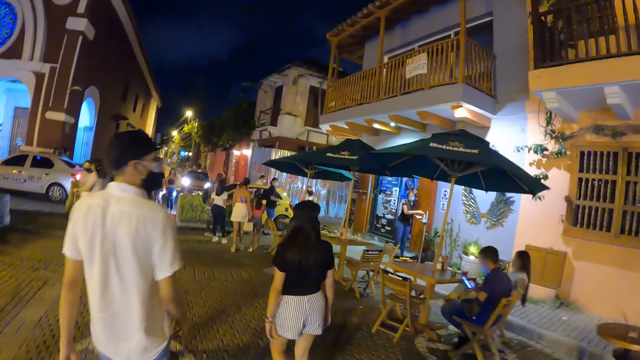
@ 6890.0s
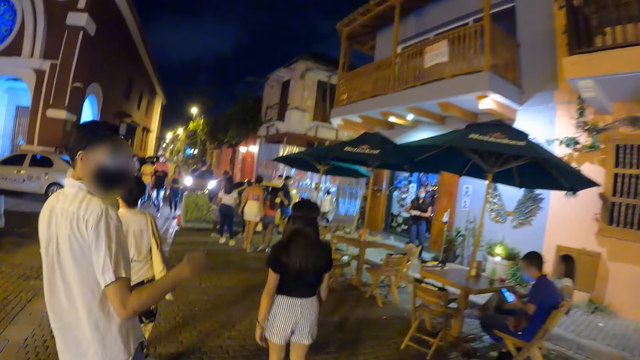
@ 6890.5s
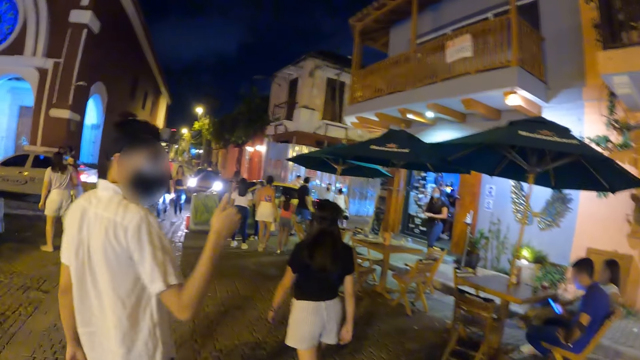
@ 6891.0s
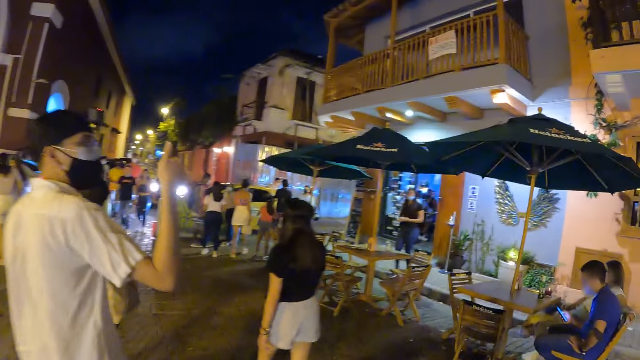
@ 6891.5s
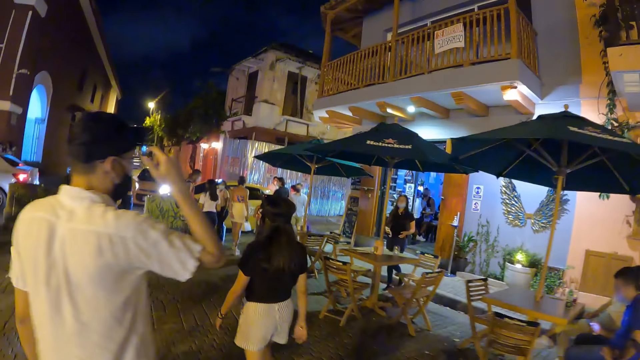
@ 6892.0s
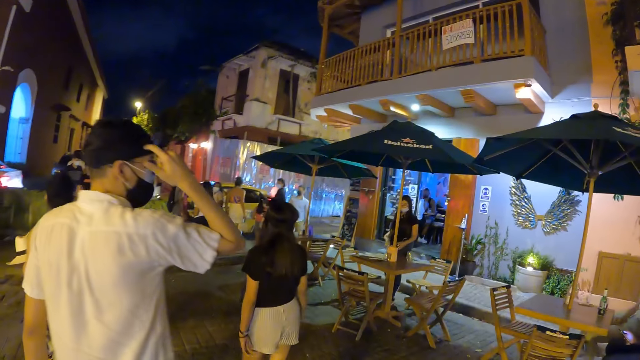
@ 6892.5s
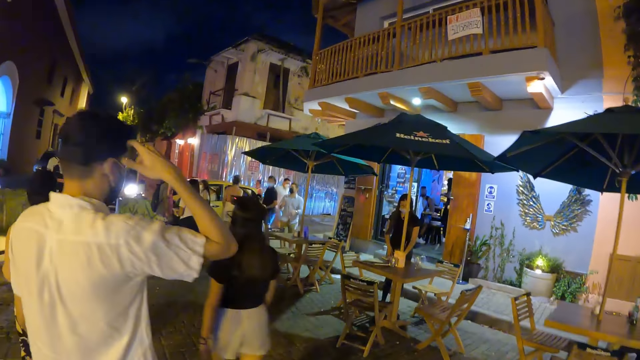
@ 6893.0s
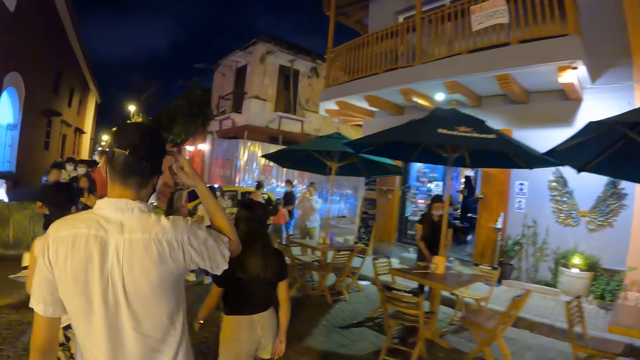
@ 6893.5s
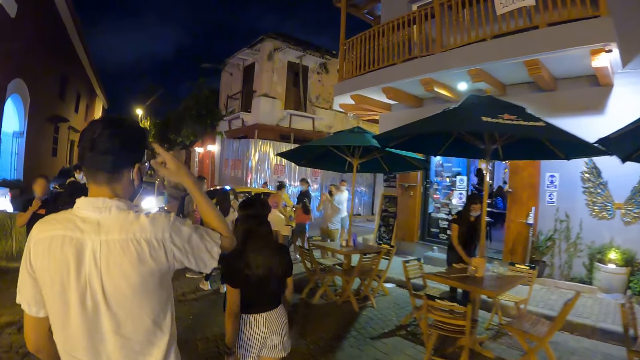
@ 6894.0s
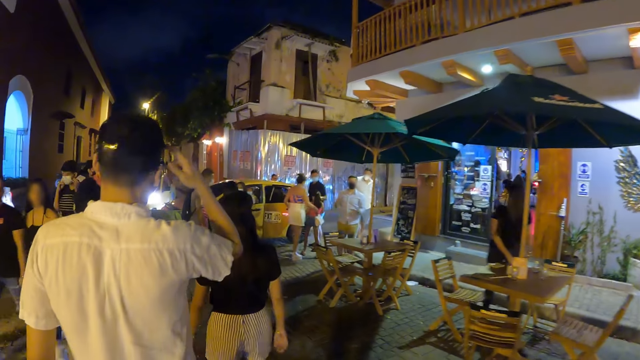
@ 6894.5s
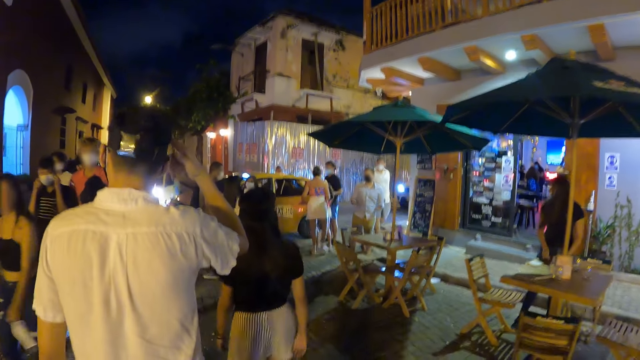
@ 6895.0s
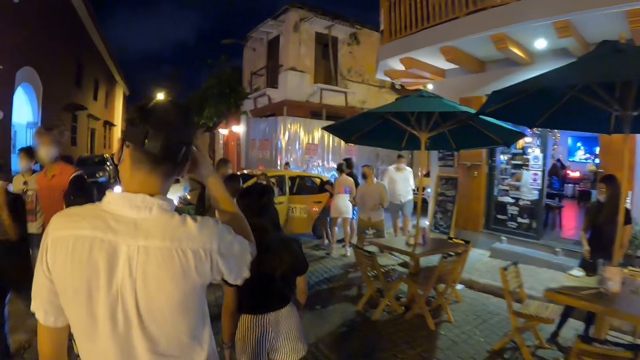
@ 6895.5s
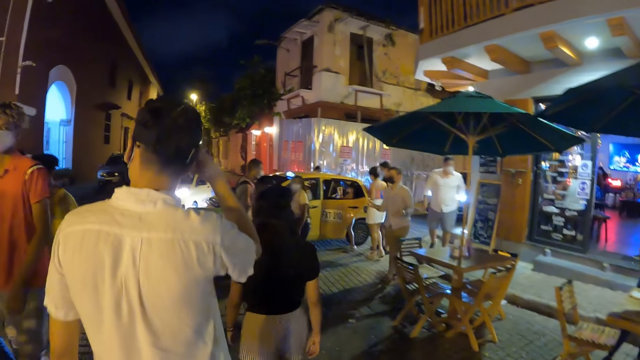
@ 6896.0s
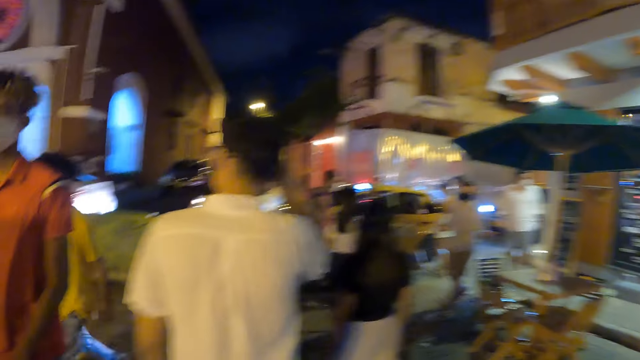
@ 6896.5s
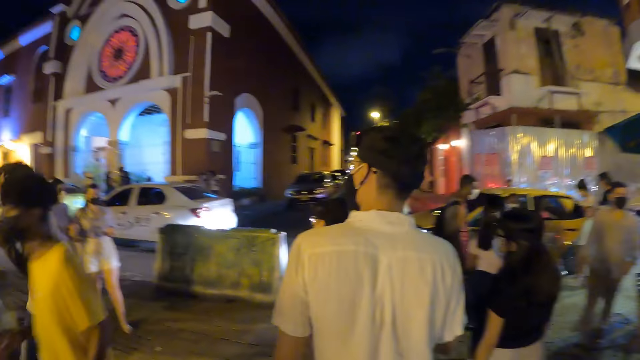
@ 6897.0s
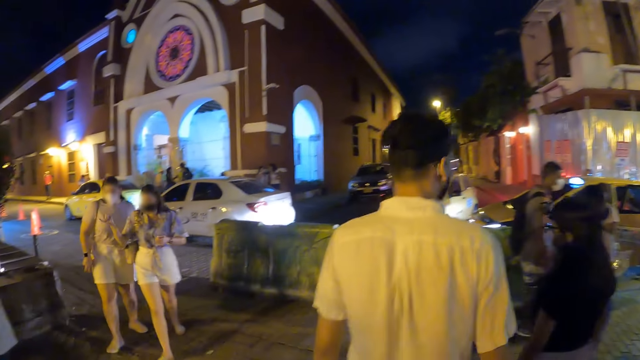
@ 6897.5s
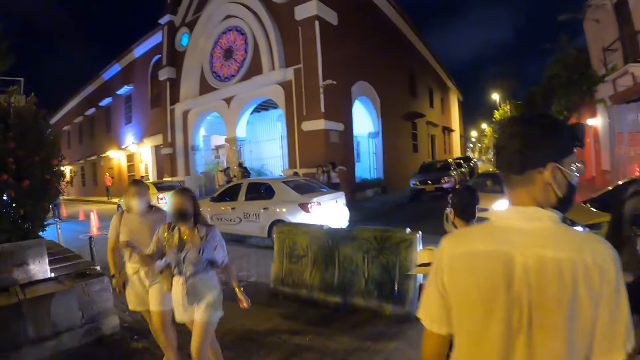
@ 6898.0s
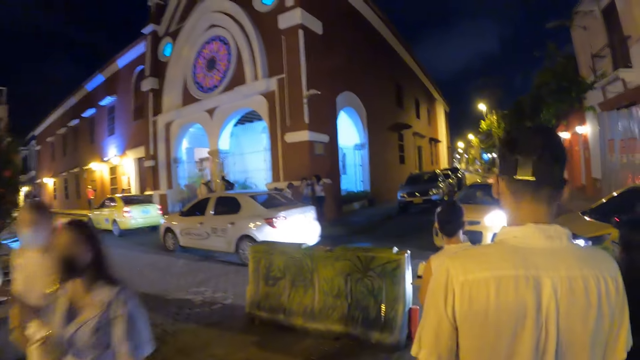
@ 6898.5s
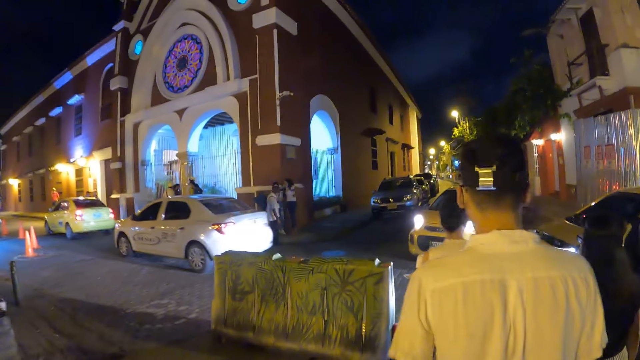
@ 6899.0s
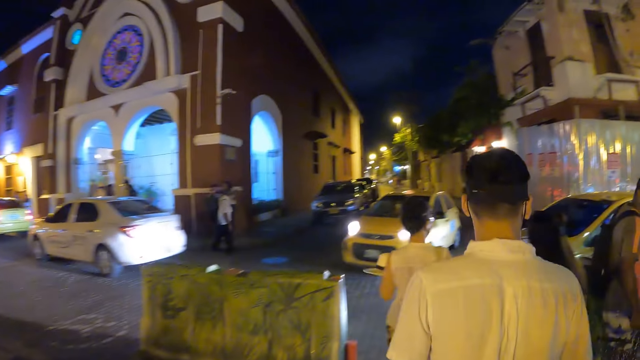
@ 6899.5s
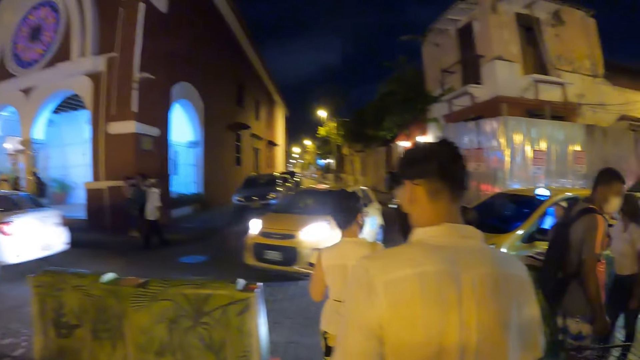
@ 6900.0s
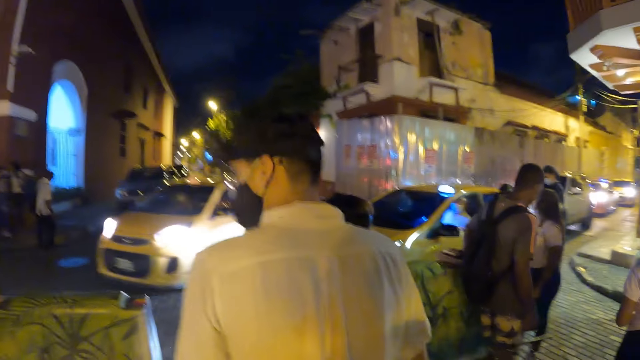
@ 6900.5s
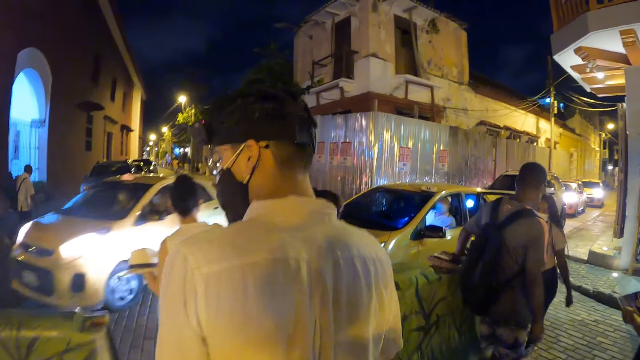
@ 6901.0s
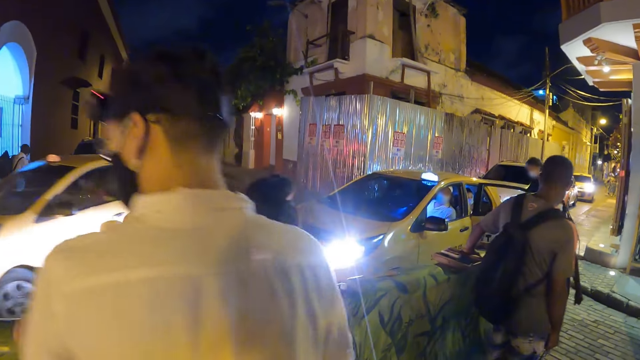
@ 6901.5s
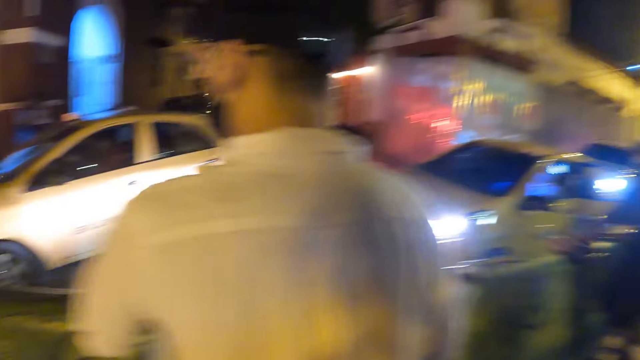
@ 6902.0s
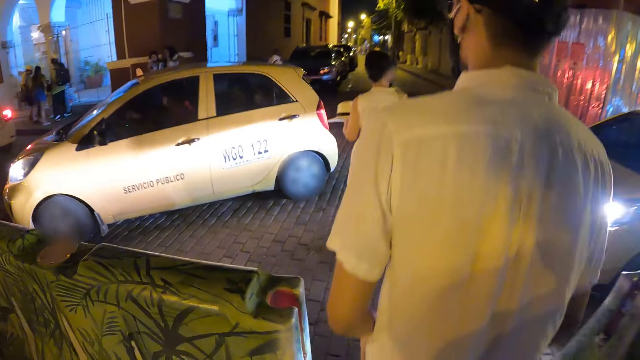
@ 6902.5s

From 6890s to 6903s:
The camera wearer, a woman, a man, another woman and a third woman walk across the road.

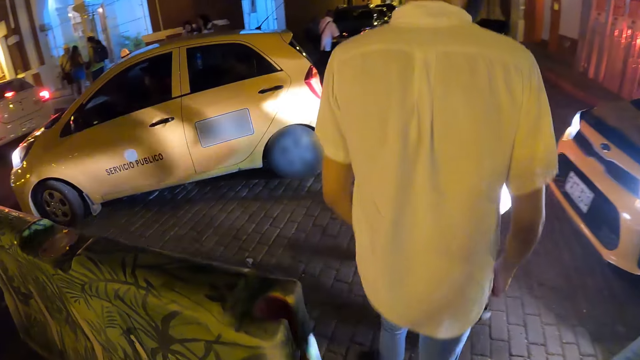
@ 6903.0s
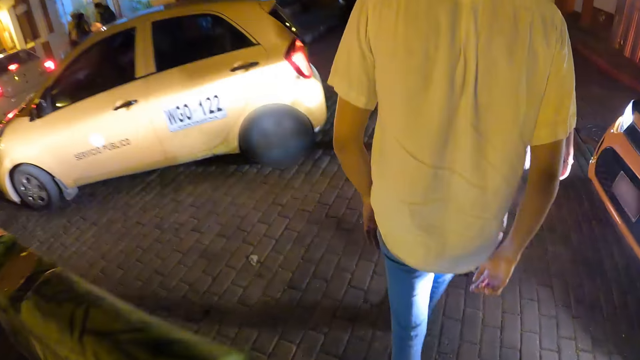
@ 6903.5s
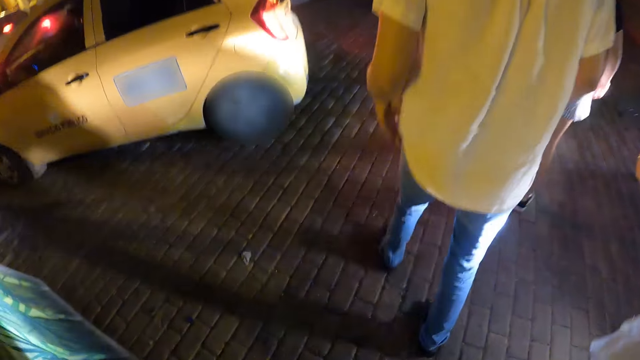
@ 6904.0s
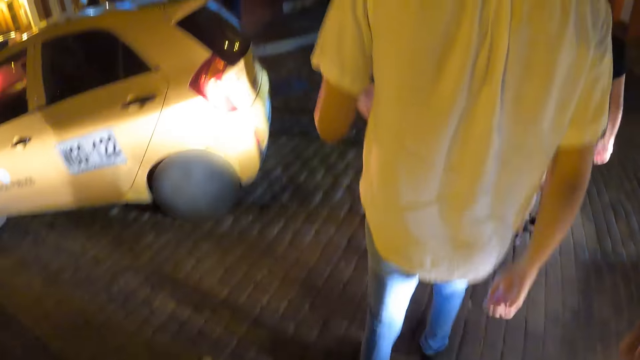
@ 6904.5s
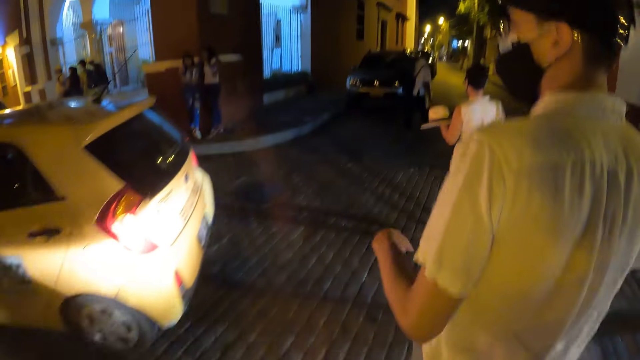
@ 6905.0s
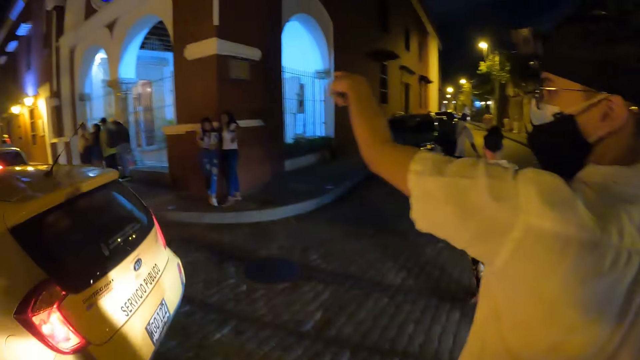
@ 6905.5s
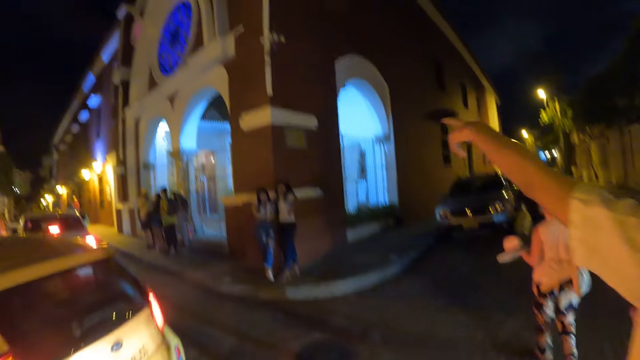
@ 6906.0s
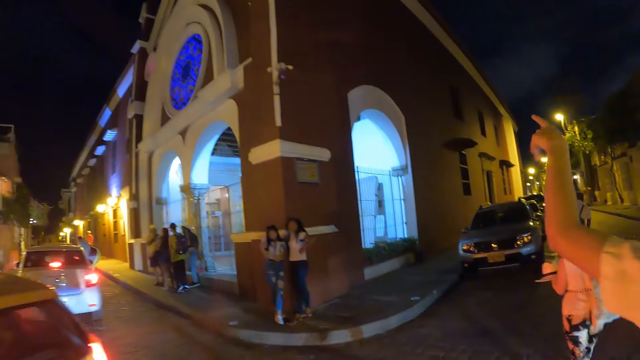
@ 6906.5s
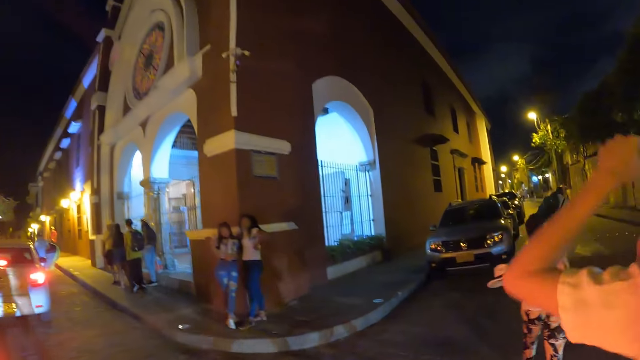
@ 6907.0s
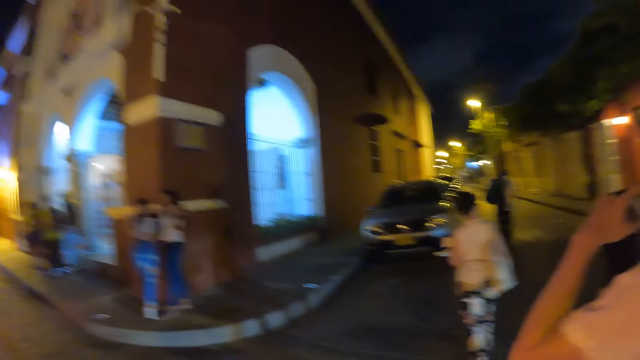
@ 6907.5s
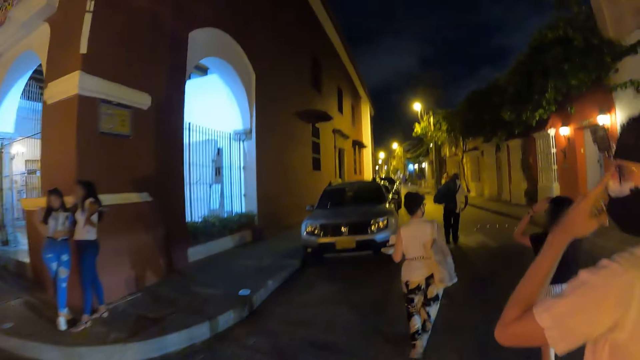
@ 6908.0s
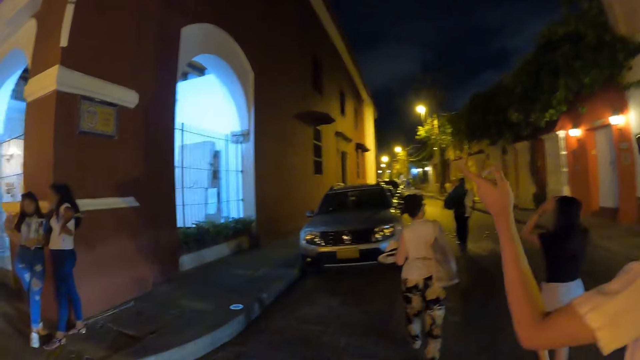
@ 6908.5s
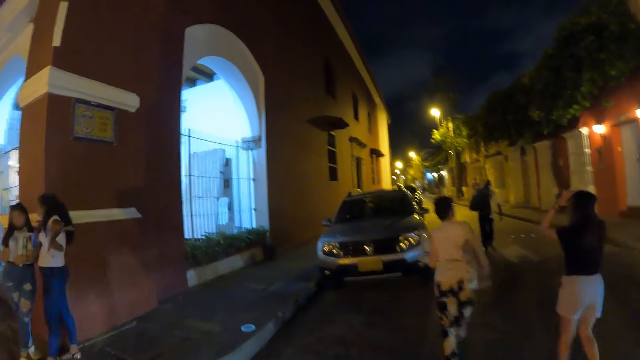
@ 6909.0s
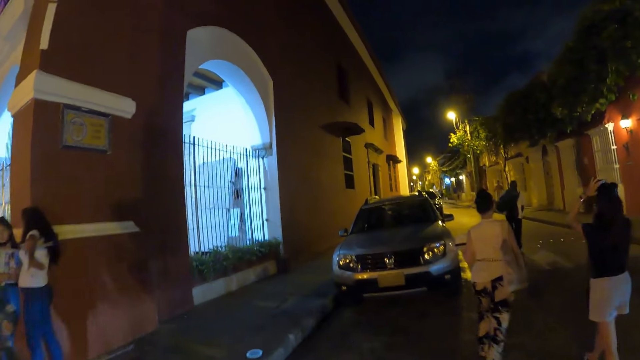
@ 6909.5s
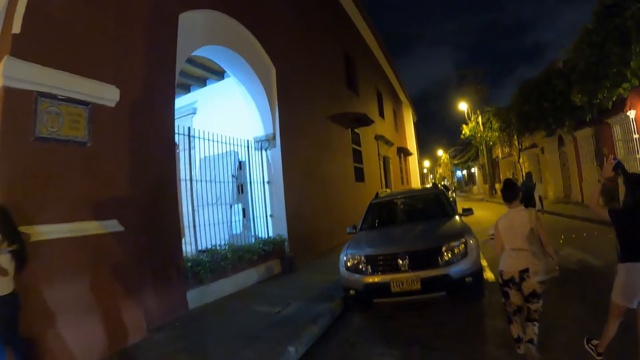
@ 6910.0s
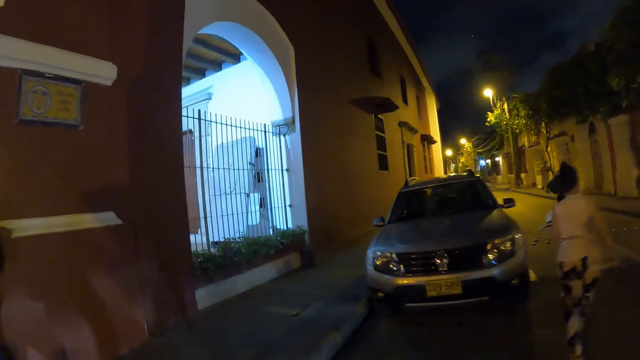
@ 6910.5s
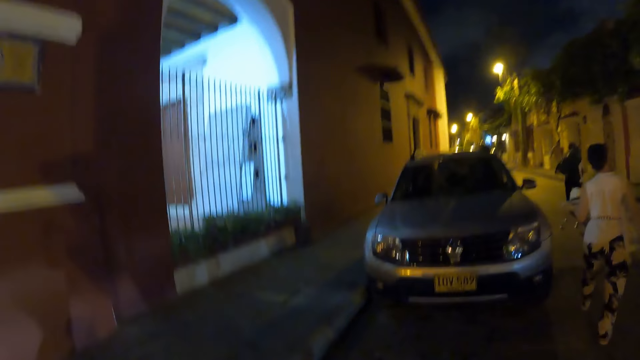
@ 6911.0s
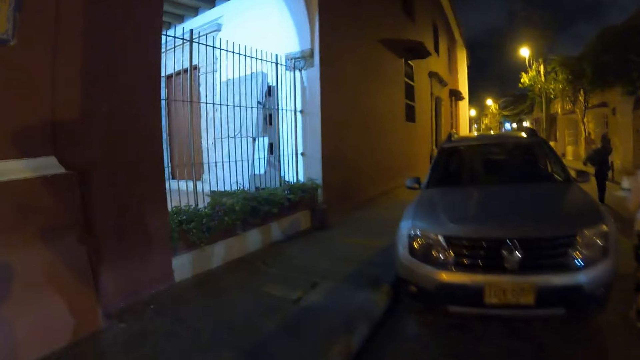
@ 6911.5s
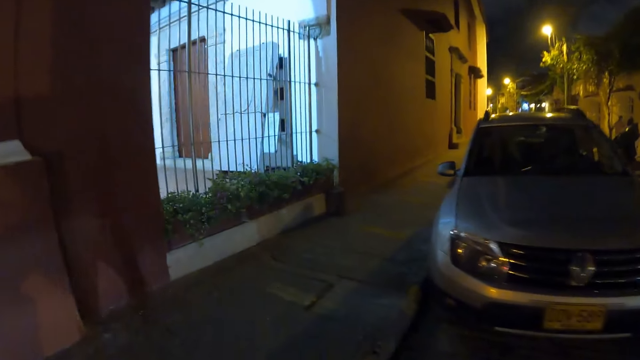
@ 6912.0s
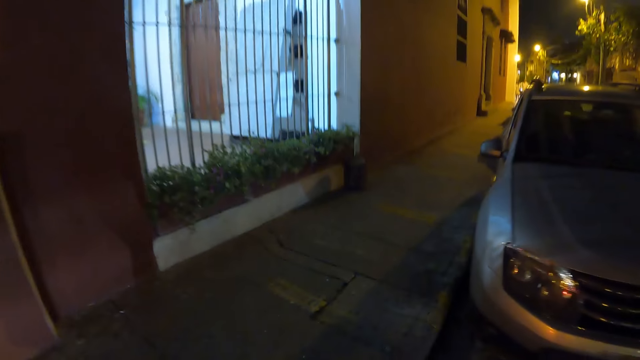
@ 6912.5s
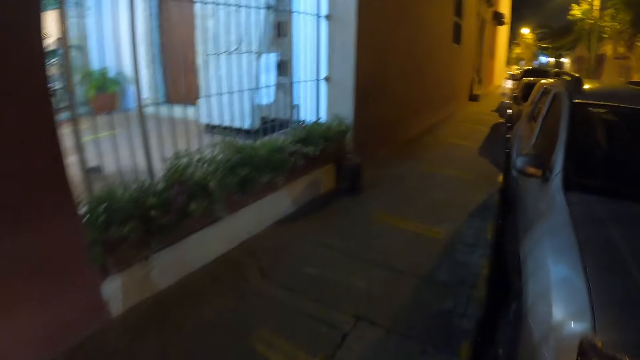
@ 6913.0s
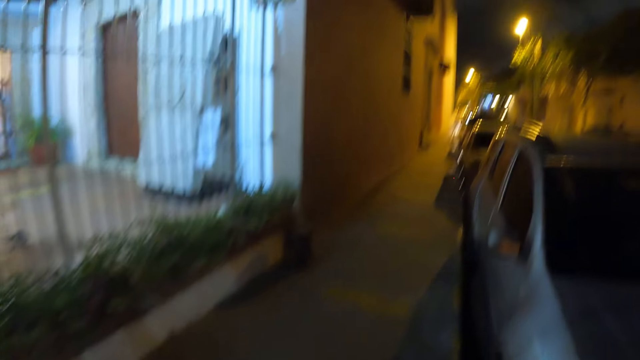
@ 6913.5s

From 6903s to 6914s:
The man converses with the camera wearer. The camera wearer walks on the road.
